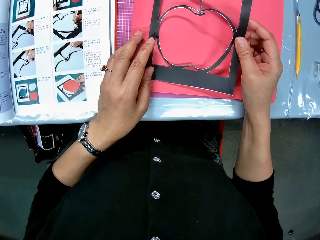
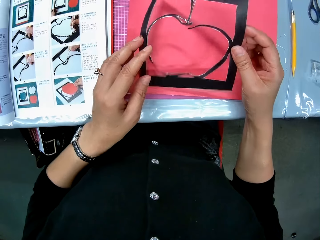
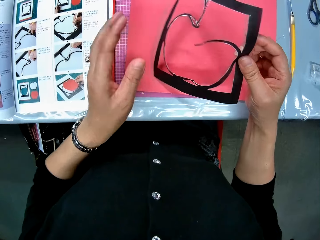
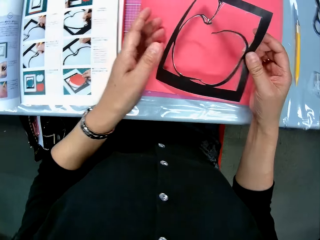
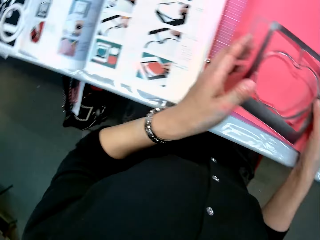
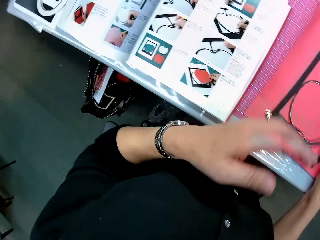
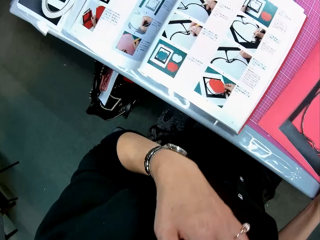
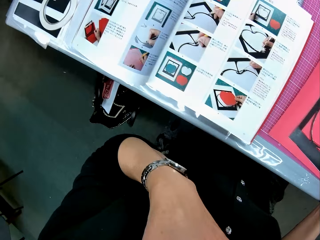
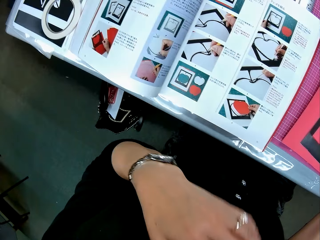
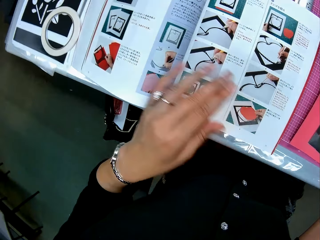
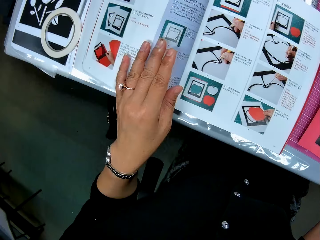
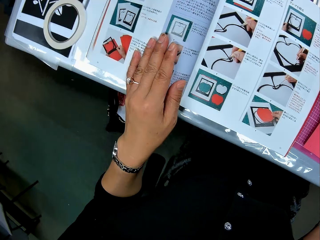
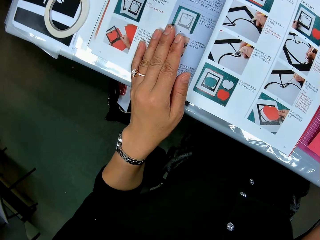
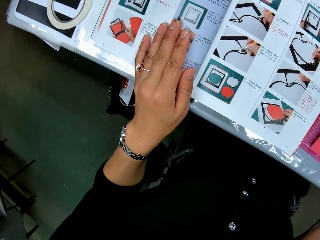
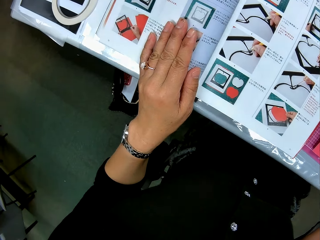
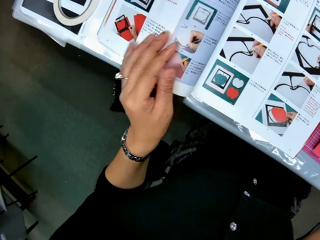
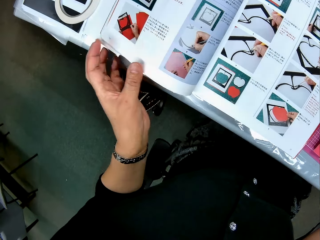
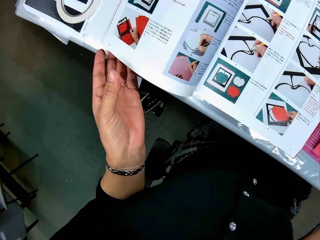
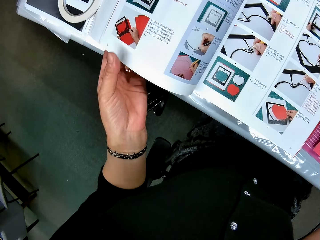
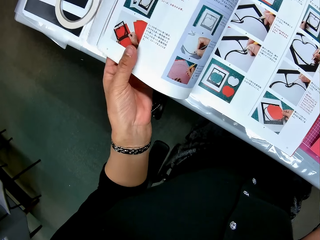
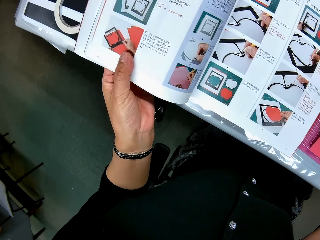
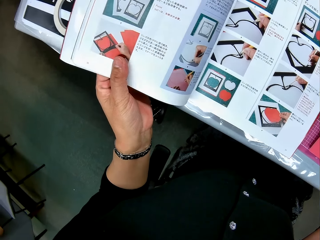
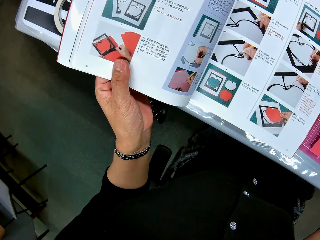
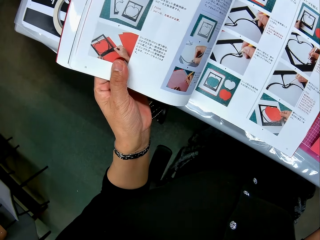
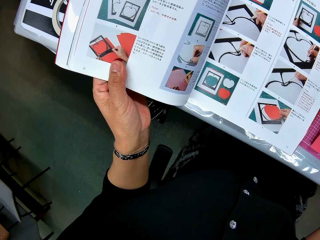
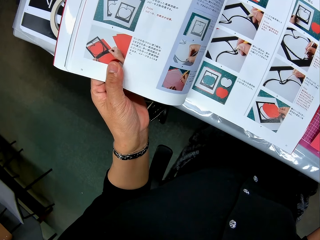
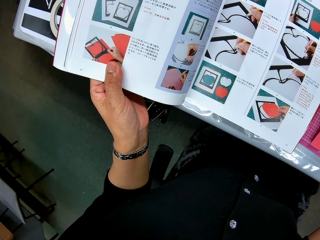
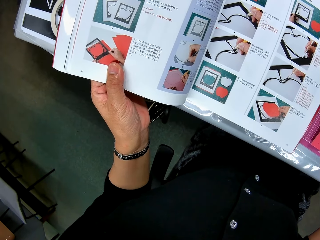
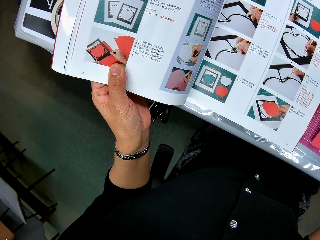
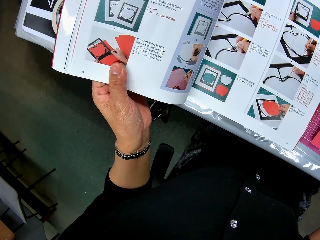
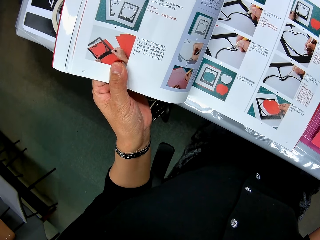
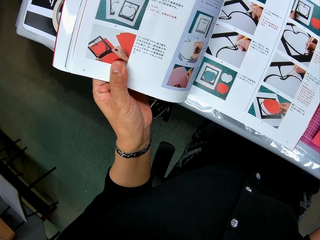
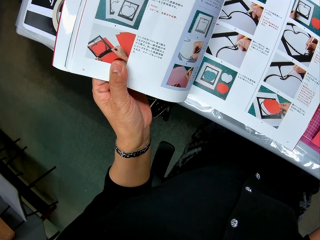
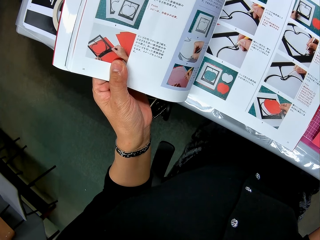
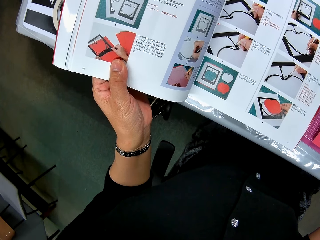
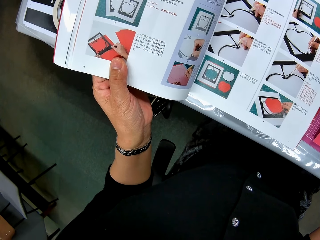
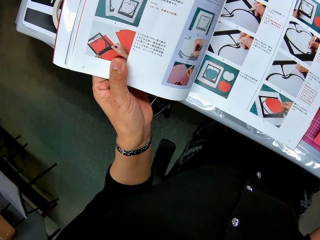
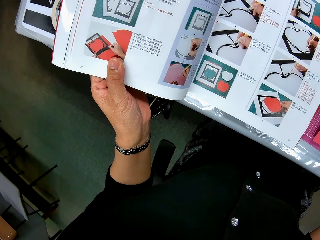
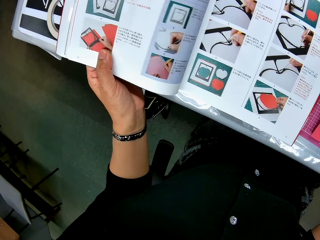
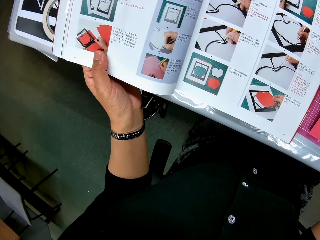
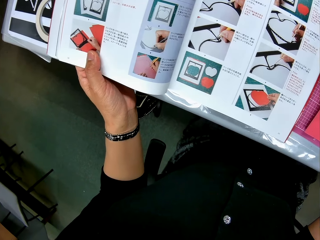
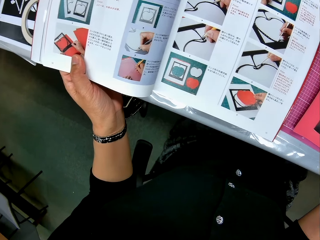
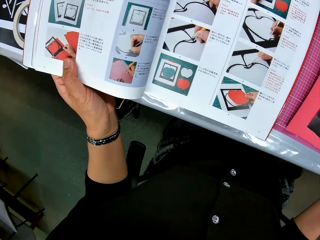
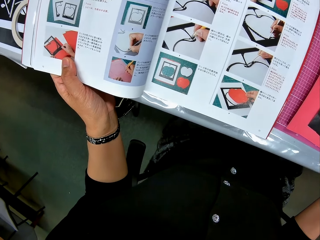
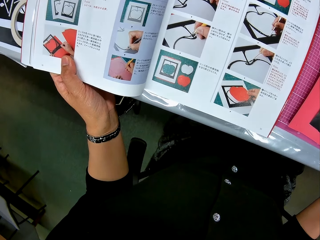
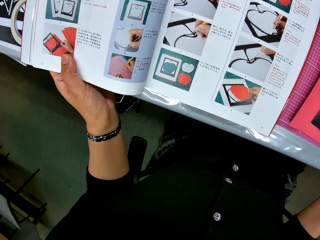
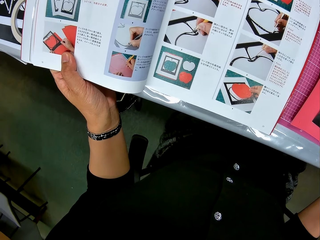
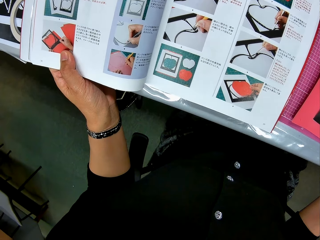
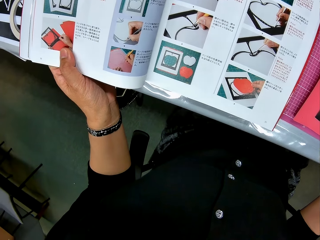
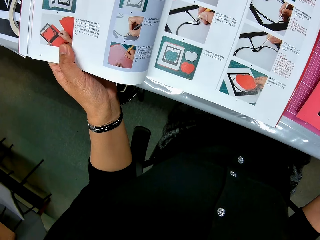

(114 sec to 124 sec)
The camera wearer checks the drawings in the book. She touches part of the body. She places her left hand on the book. She holds the book in her left hand.

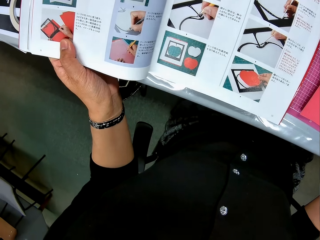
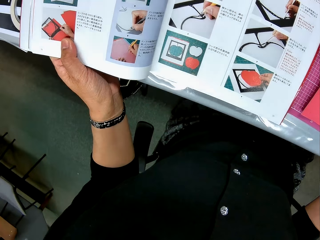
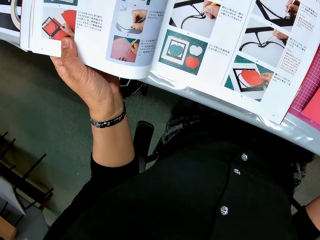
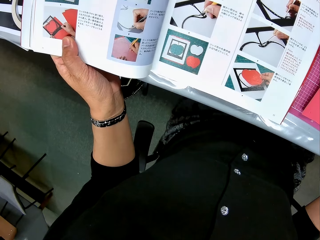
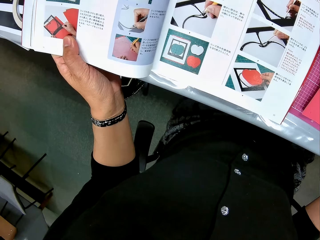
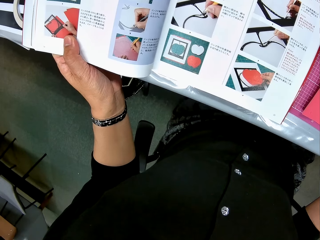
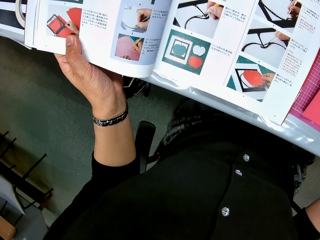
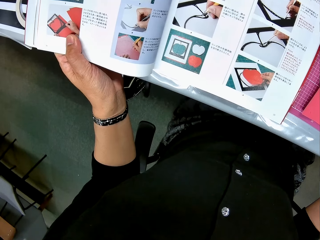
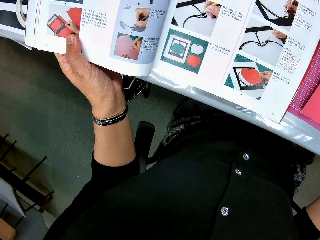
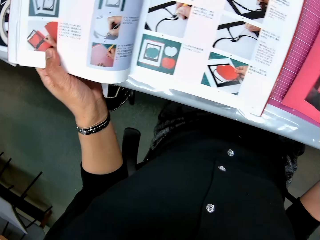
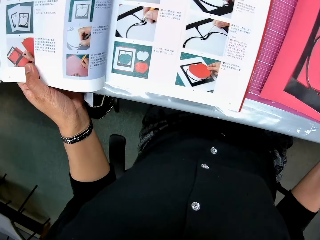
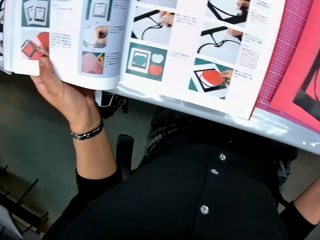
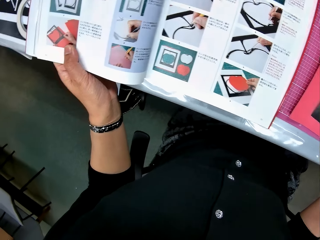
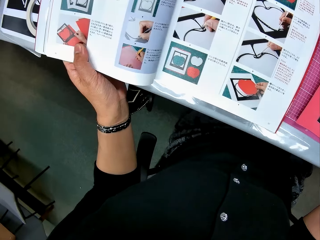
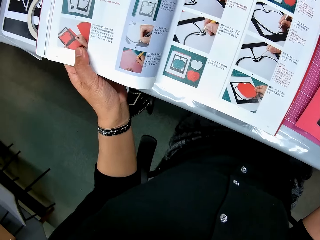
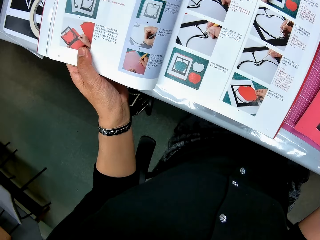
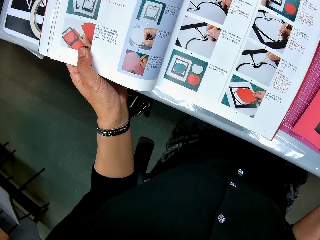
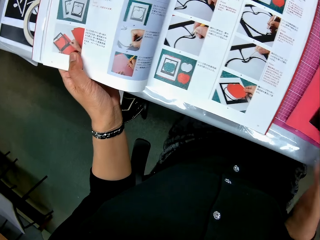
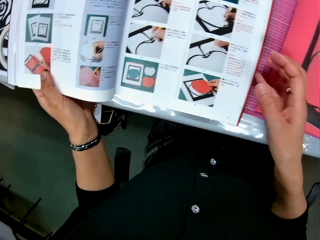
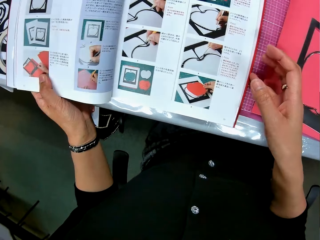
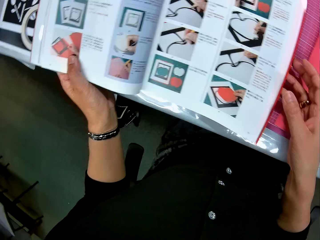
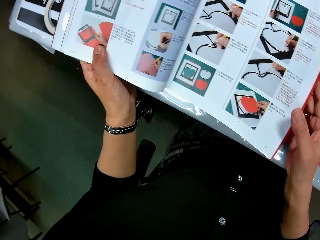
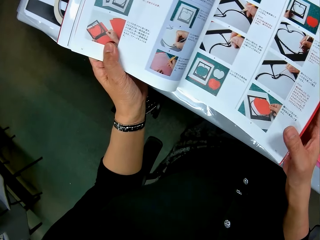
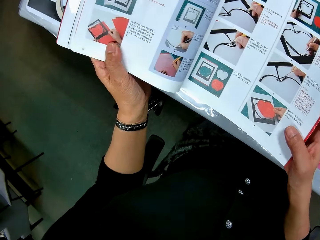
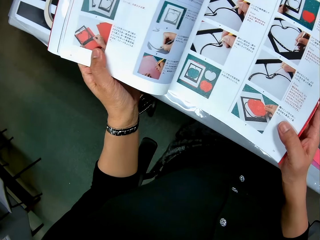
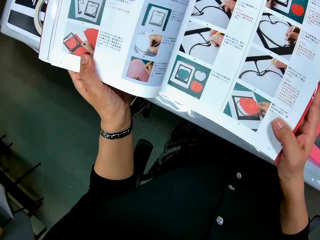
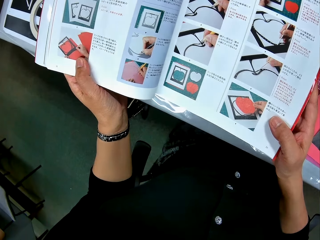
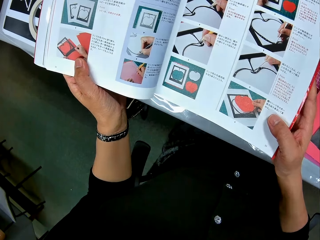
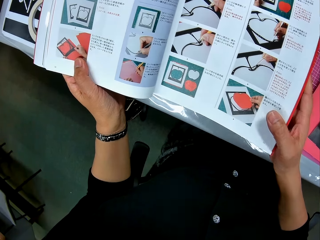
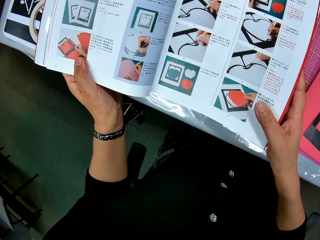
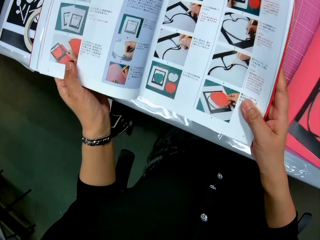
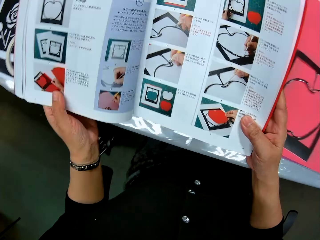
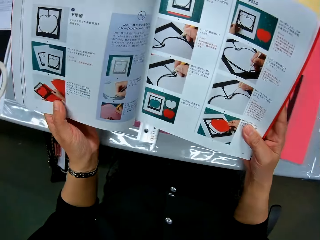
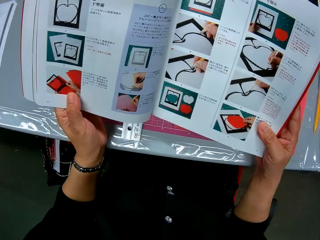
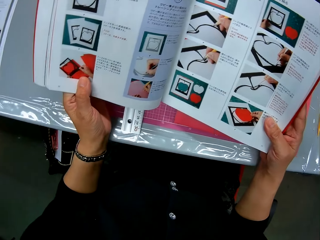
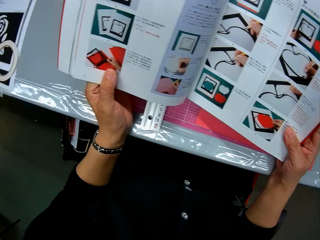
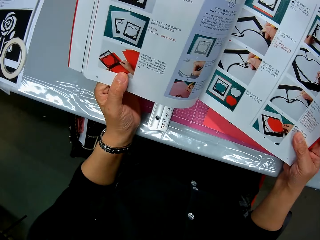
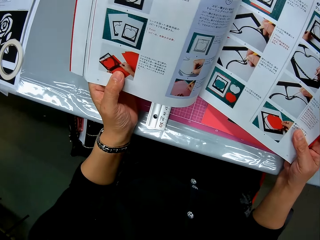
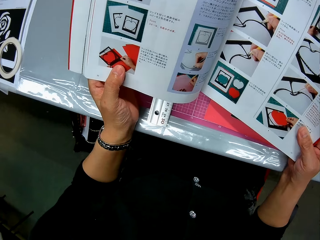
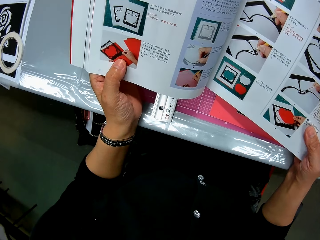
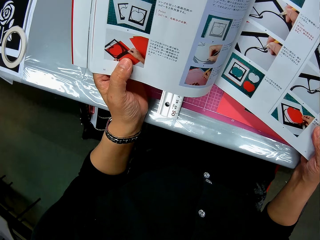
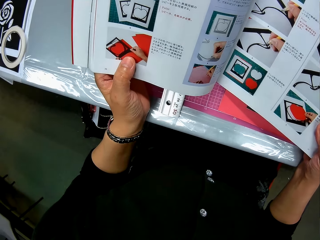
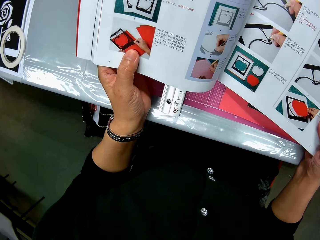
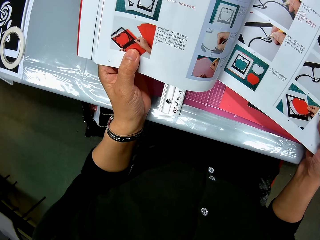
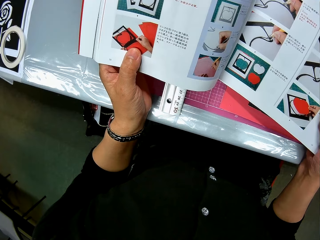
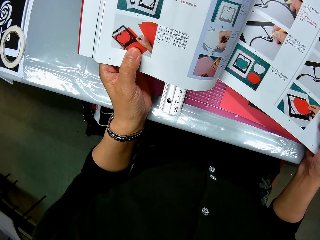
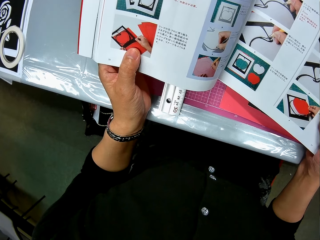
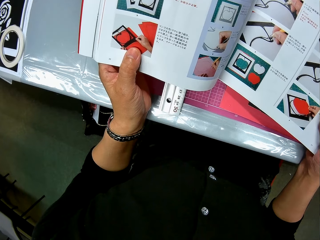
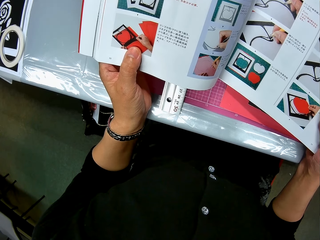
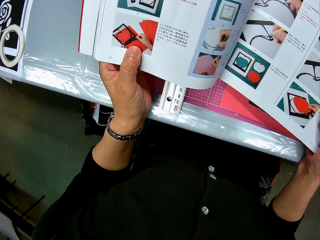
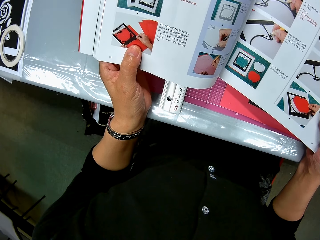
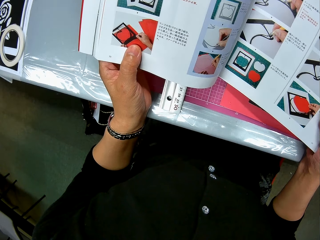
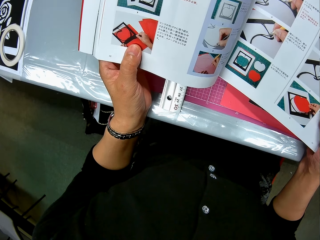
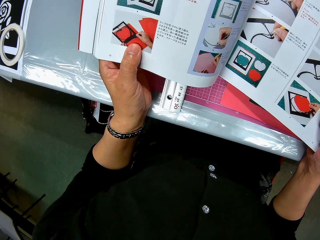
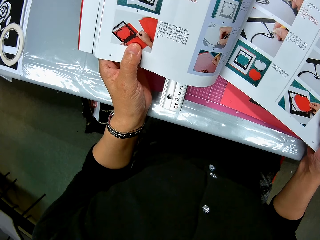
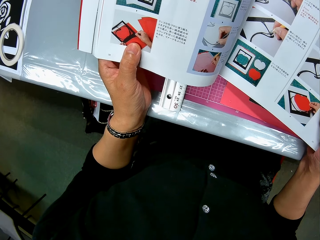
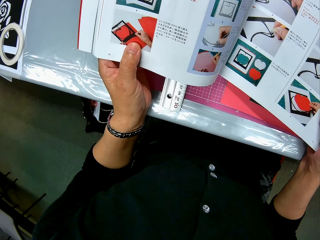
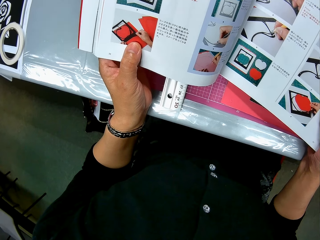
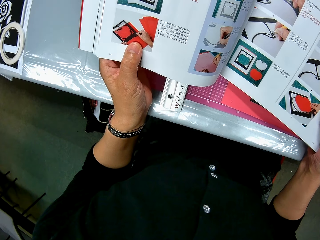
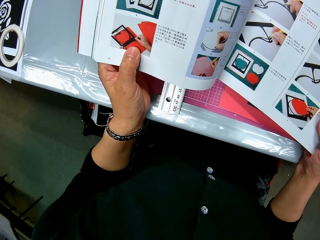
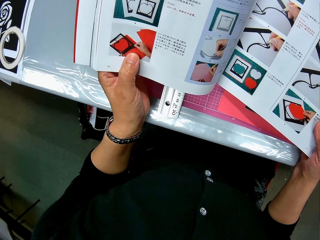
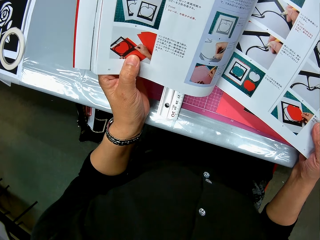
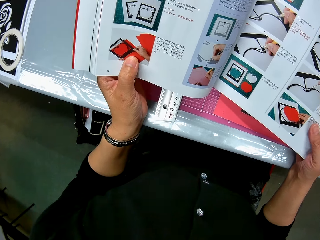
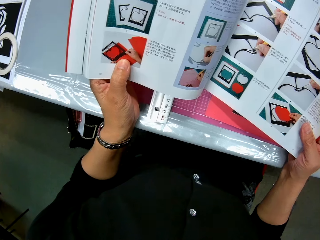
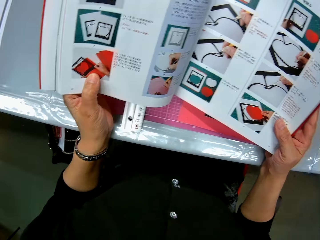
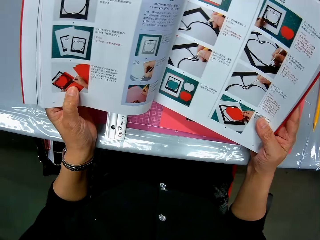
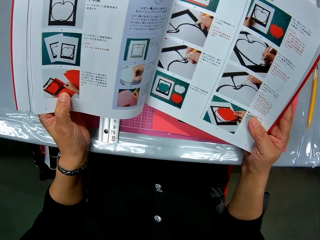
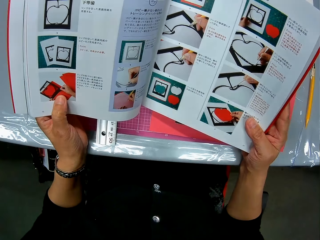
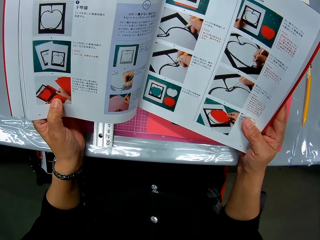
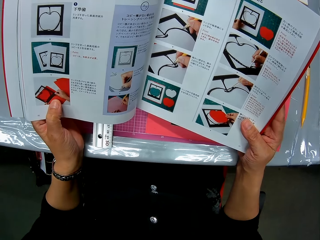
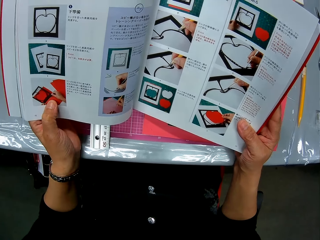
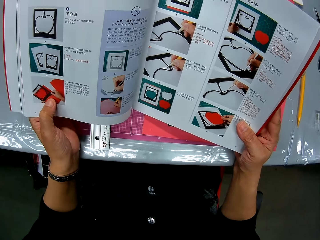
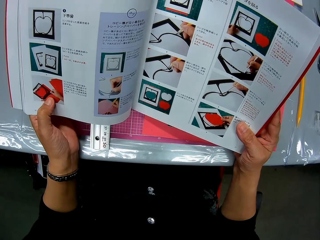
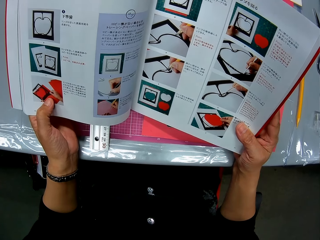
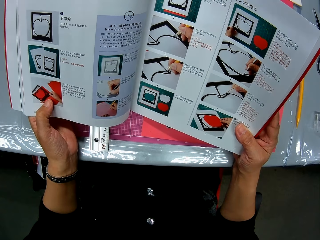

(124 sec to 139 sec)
The camera wearer touches the book with both hands. They hold the book with both hands. They read the book. They move the book from the left side of the table to the cutting mat.
